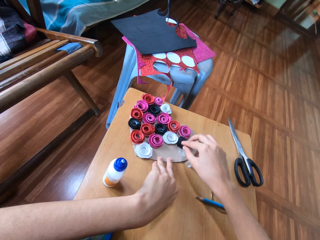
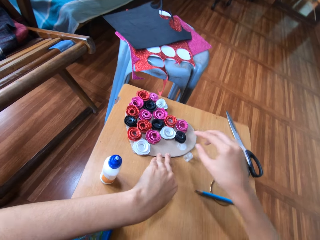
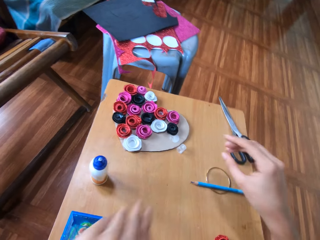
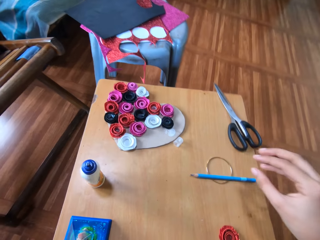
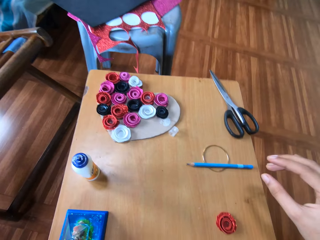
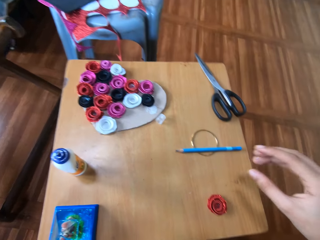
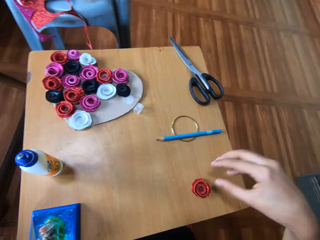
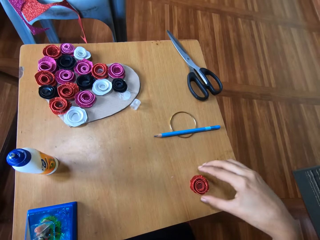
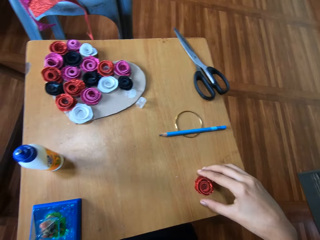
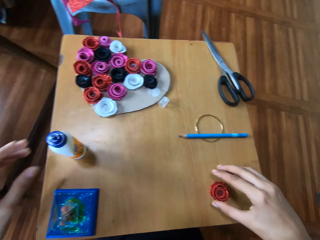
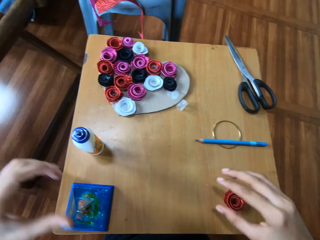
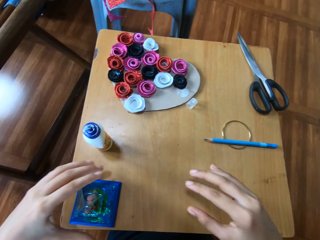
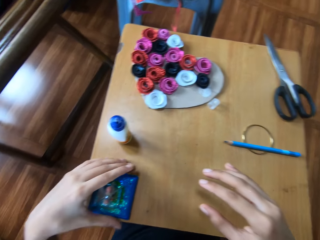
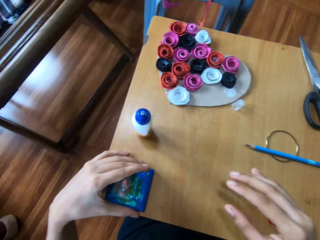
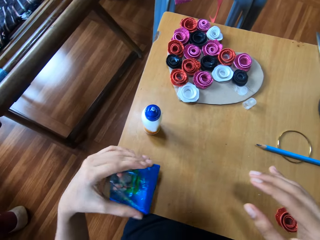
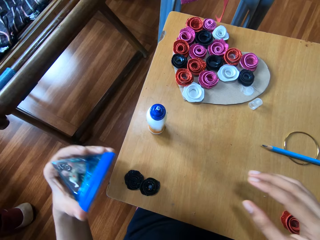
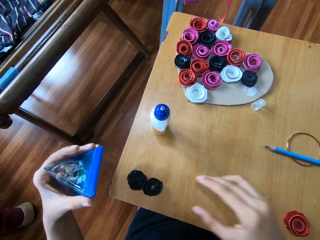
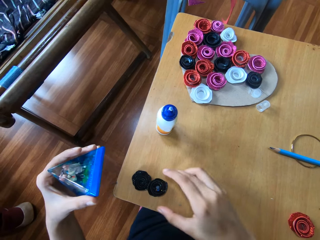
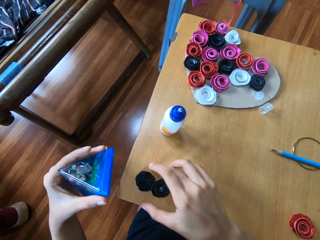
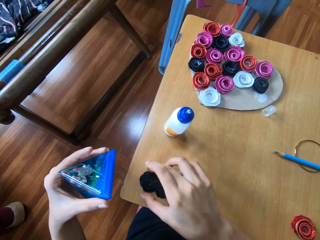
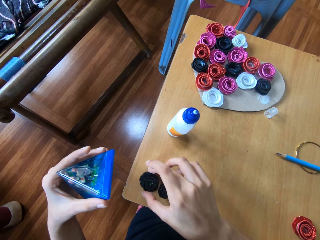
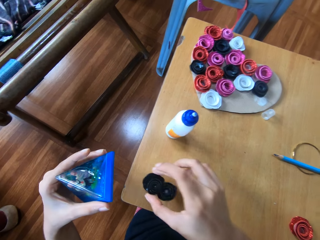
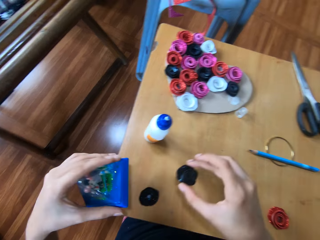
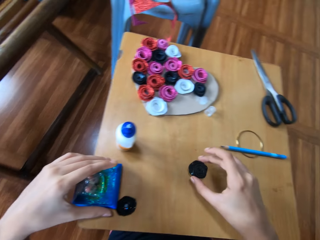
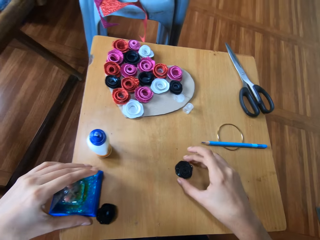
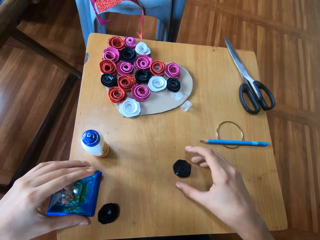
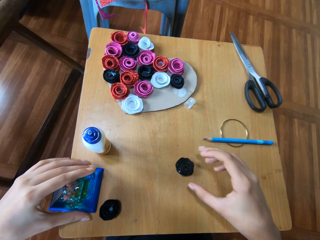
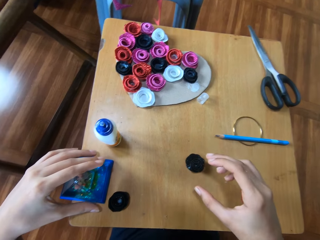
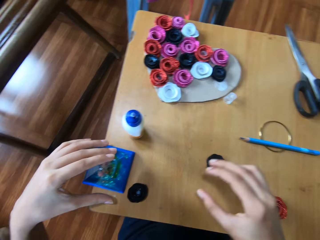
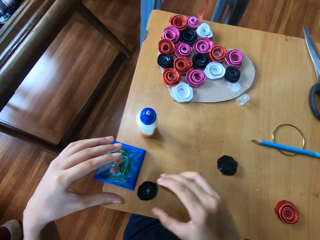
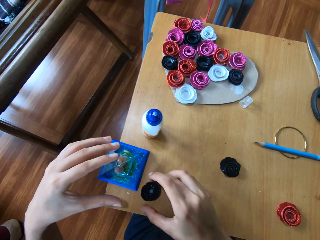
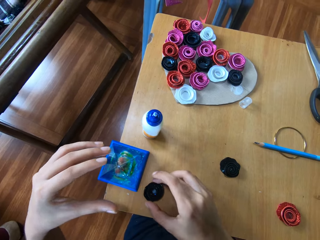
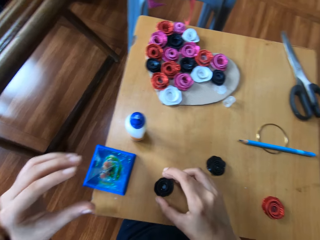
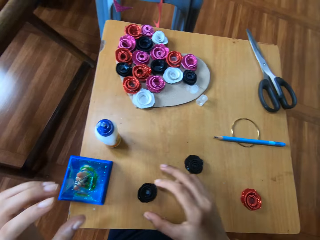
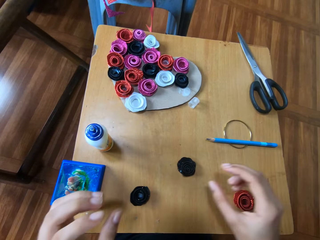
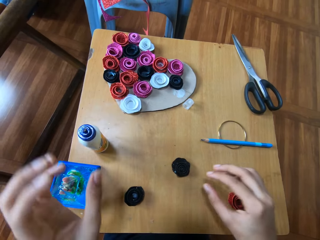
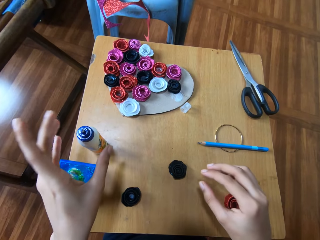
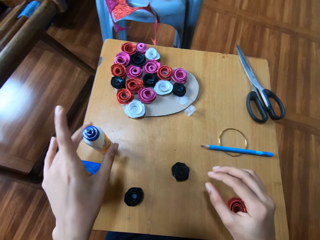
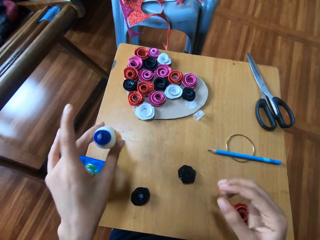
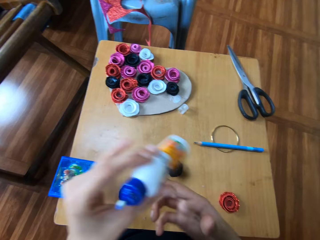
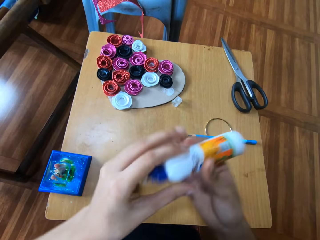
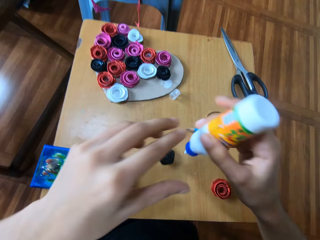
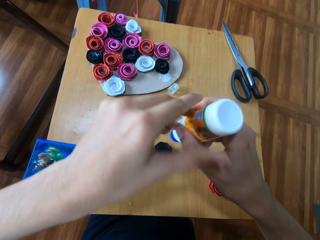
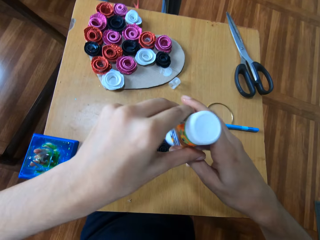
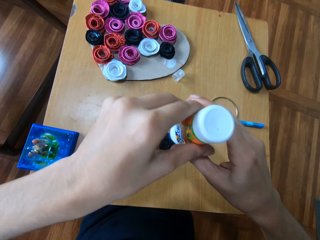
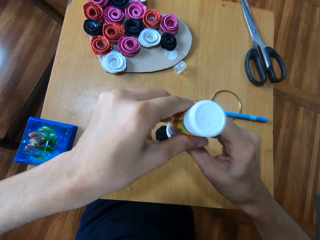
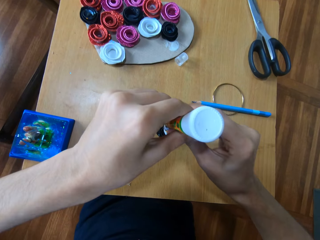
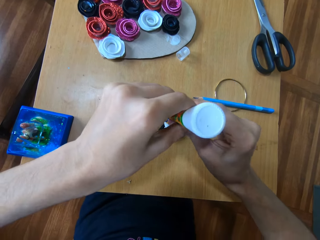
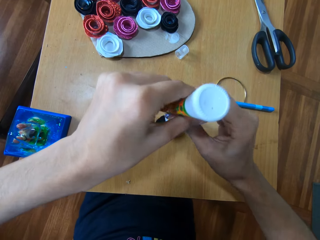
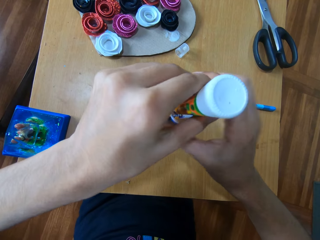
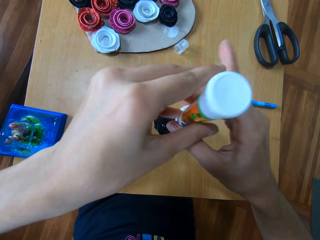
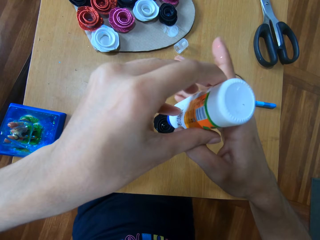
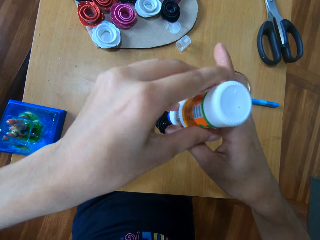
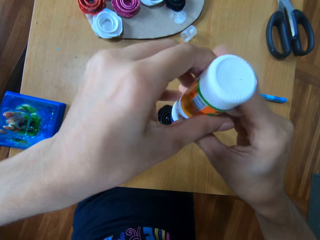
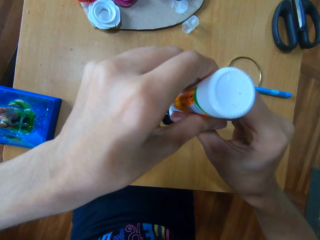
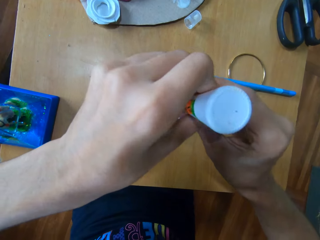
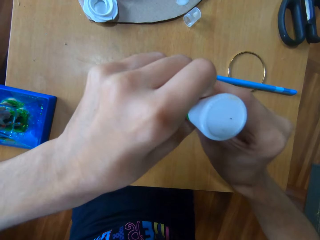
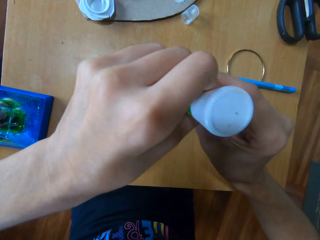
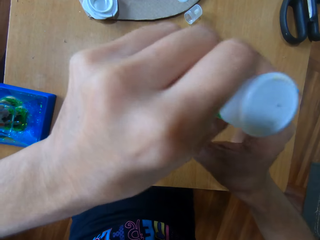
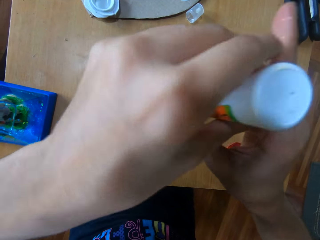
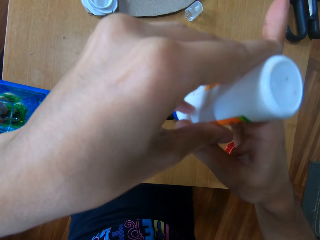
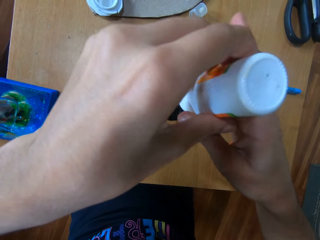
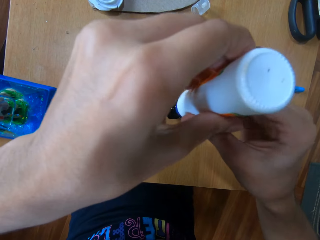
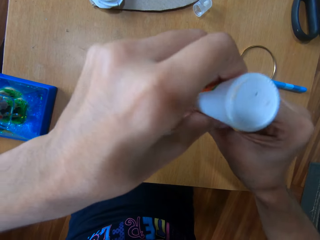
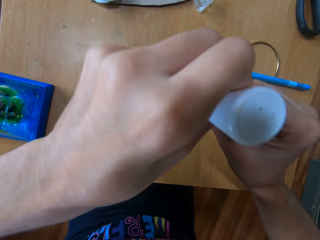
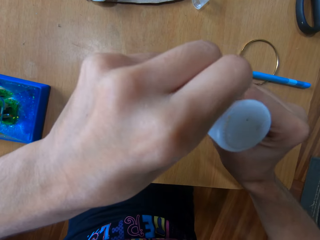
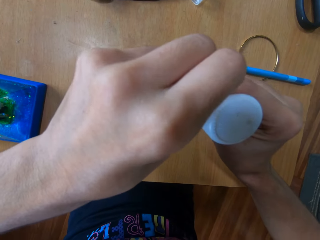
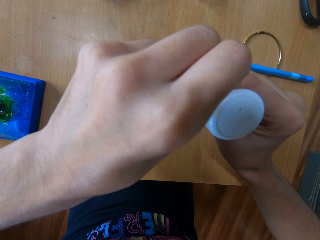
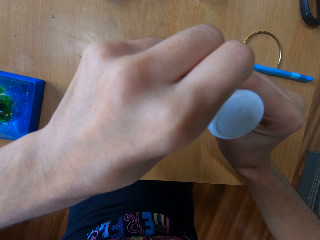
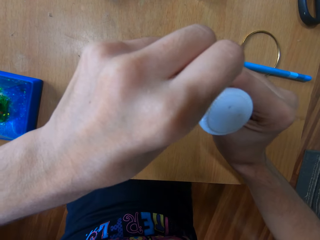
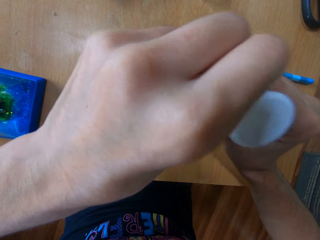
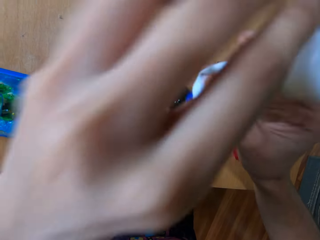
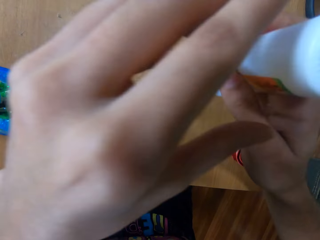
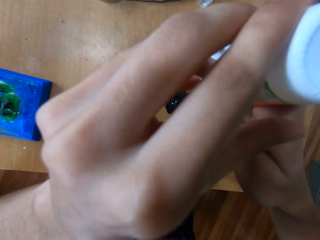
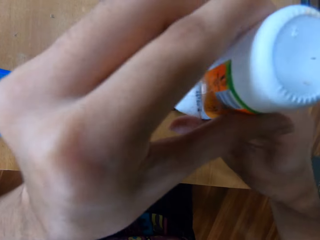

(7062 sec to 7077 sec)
The camera wearer picks up the flower-like black glitter paper with her right hand. She lifts up the pyramidal structure with her left hand. She places the pyramidal structure on the wooden table with her left hand. She drags the flower-like black glitter paper on the wooden table. She picks up the glue with her left hand. She passes the glue to her right hand. She attaches glue to the flower-like black glitter paper with both hands.

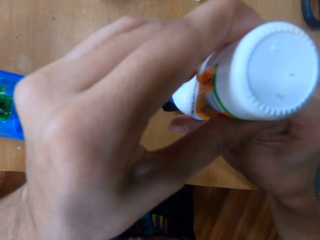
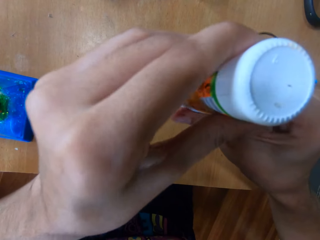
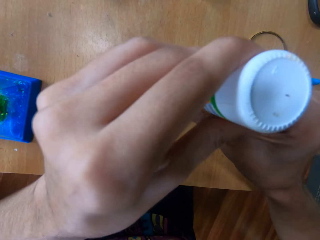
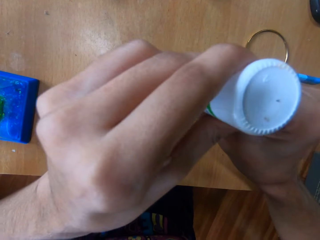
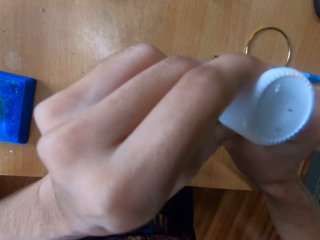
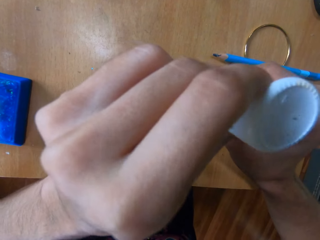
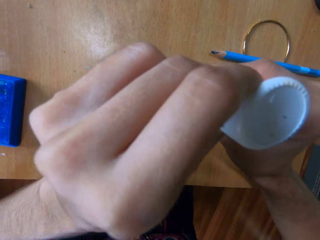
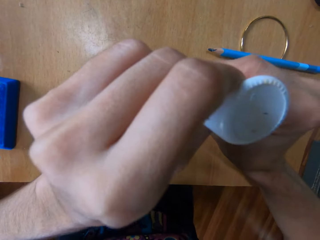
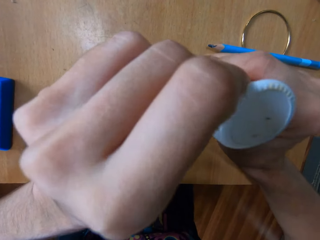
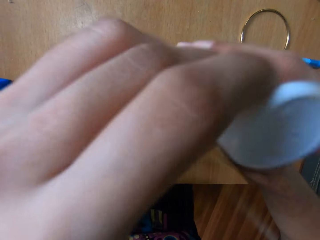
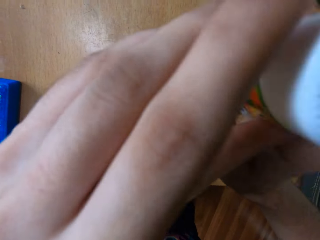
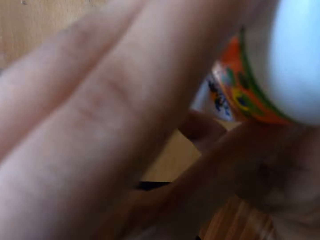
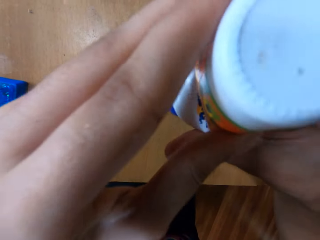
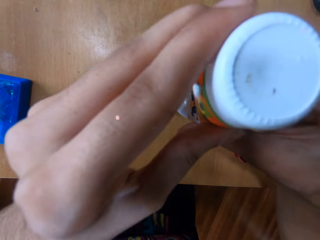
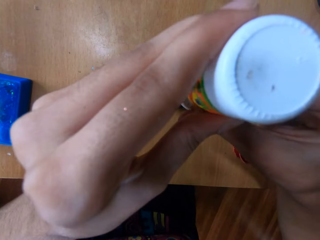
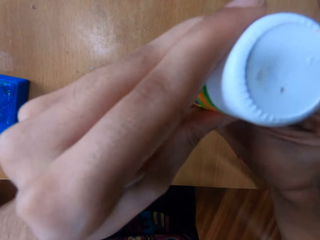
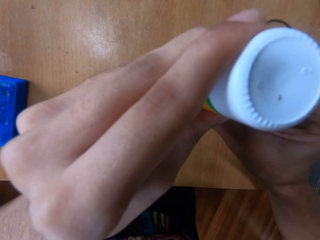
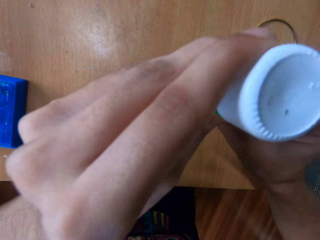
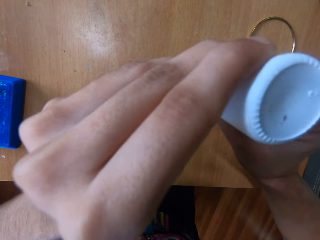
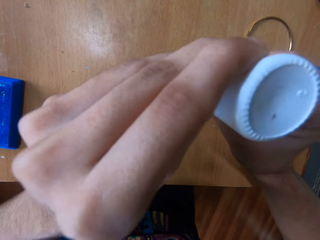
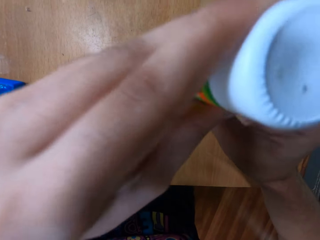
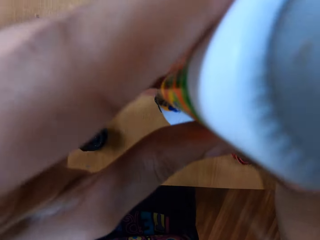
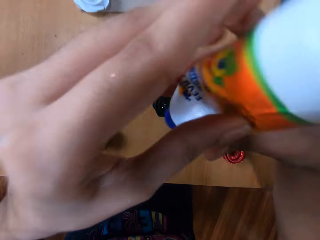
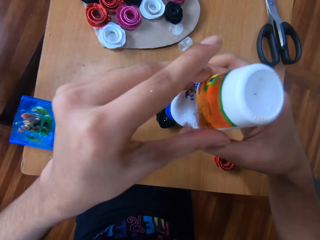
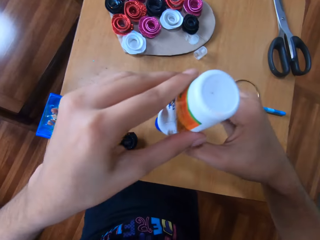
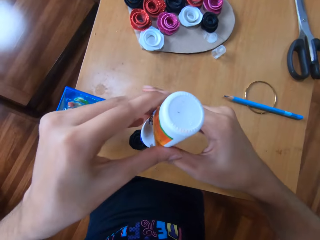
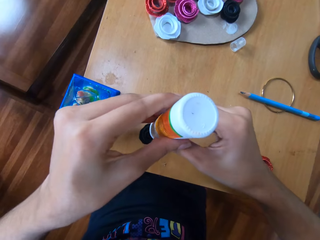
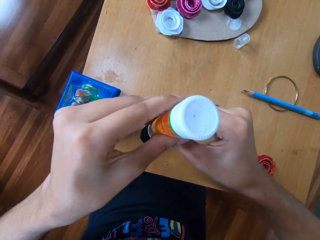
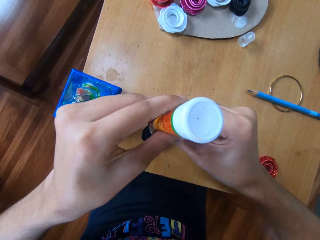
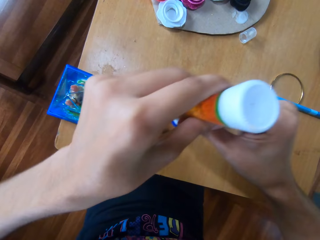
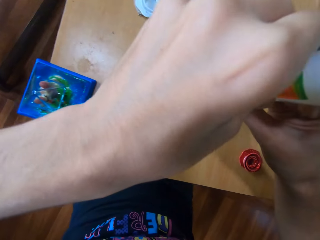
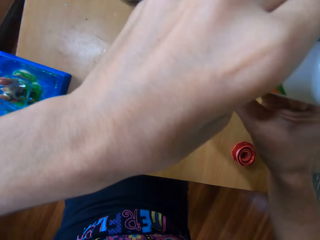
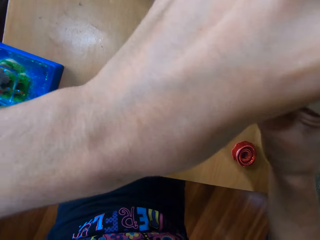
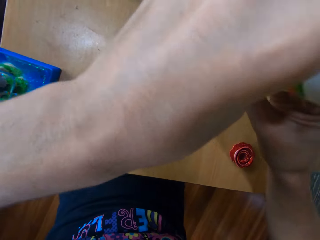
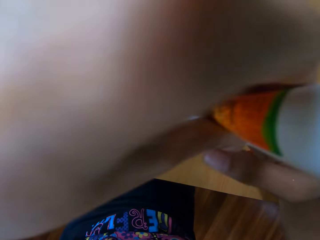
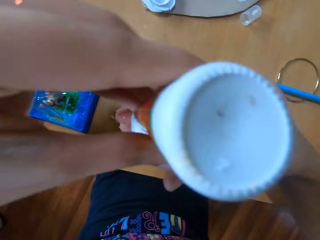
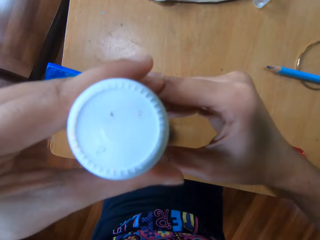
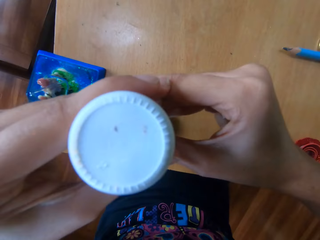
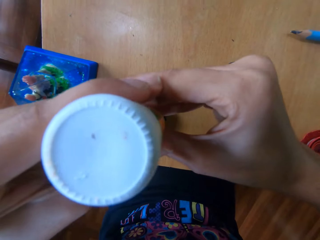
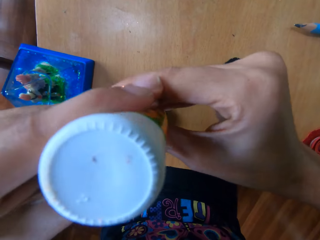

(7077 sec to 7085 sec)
The camera wearer attaches glue to another flower-like black glitter paper with both hands.
